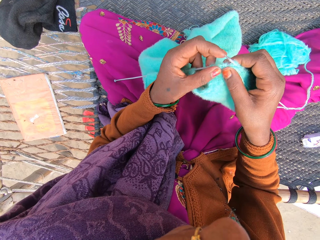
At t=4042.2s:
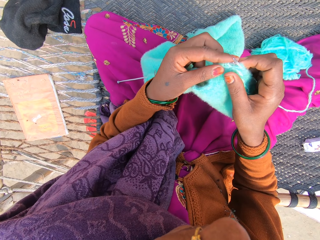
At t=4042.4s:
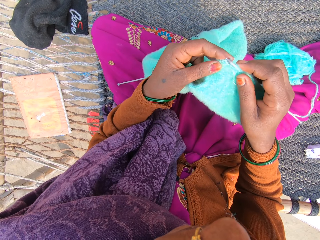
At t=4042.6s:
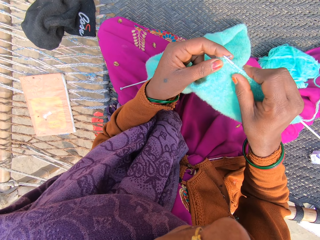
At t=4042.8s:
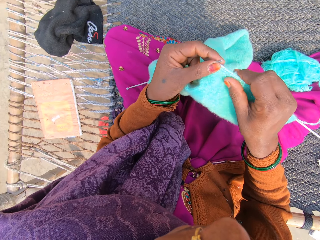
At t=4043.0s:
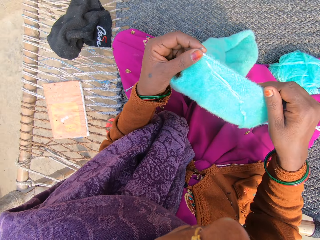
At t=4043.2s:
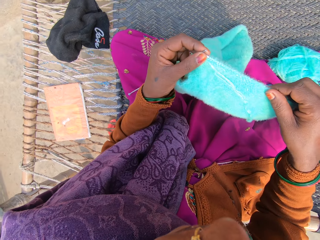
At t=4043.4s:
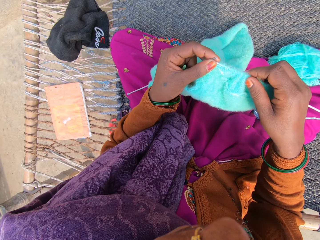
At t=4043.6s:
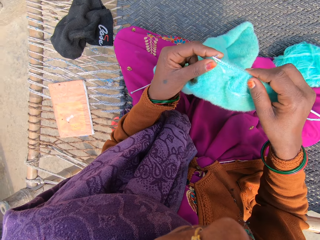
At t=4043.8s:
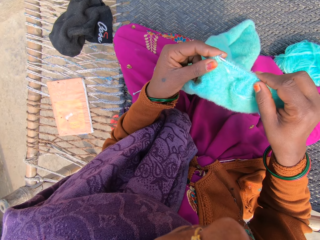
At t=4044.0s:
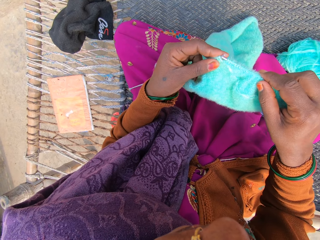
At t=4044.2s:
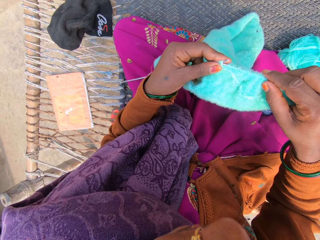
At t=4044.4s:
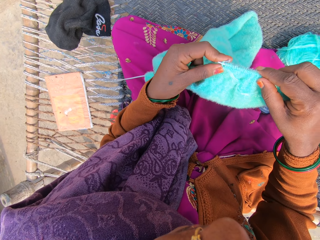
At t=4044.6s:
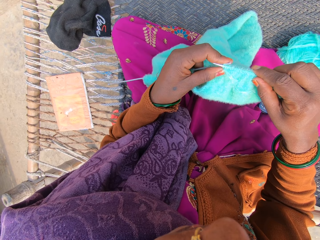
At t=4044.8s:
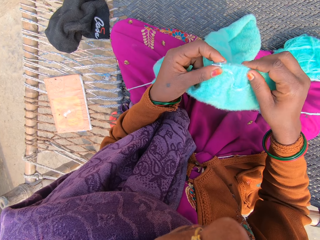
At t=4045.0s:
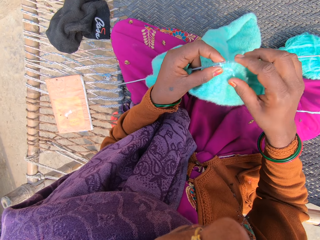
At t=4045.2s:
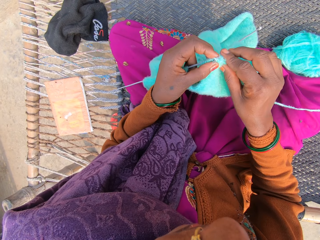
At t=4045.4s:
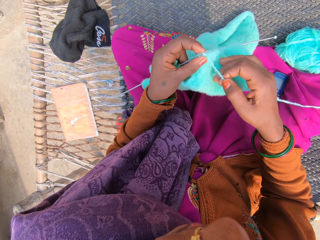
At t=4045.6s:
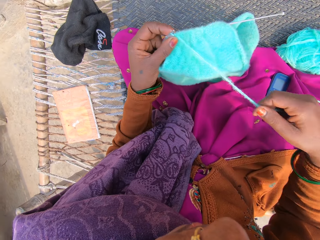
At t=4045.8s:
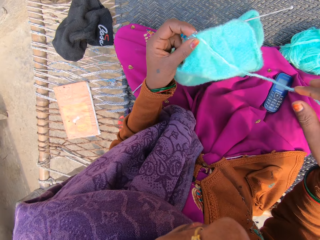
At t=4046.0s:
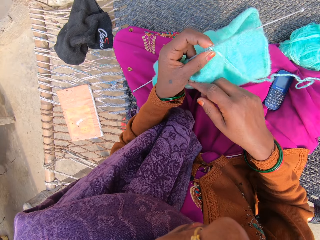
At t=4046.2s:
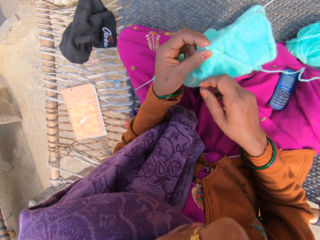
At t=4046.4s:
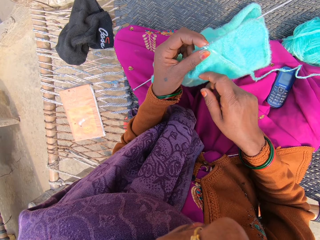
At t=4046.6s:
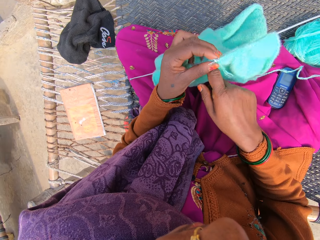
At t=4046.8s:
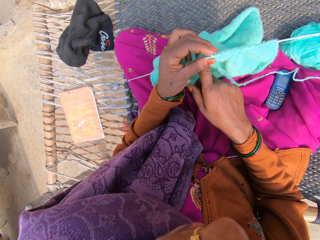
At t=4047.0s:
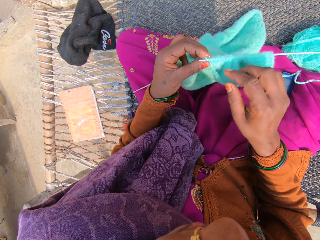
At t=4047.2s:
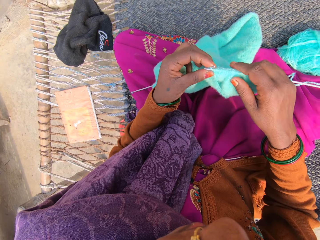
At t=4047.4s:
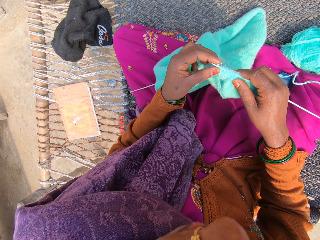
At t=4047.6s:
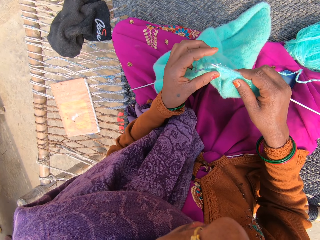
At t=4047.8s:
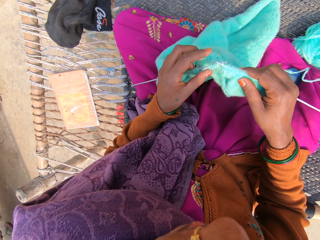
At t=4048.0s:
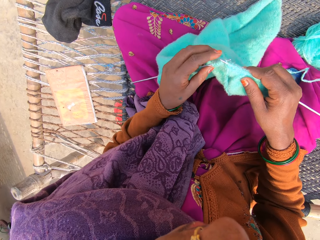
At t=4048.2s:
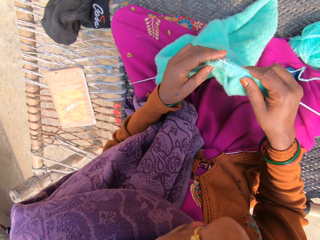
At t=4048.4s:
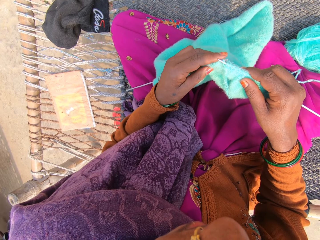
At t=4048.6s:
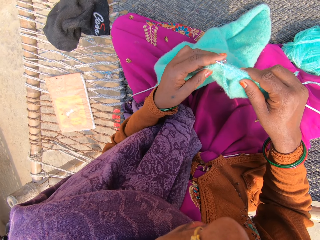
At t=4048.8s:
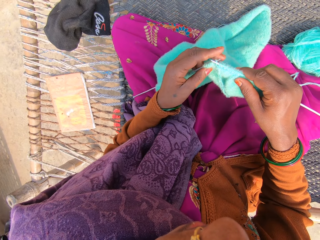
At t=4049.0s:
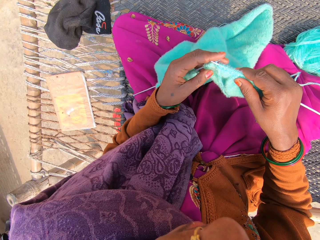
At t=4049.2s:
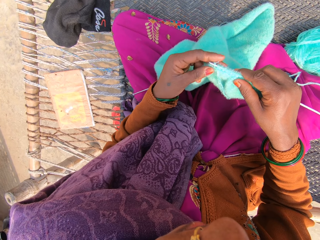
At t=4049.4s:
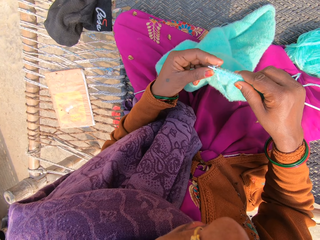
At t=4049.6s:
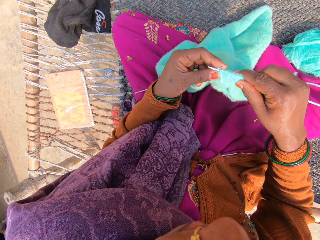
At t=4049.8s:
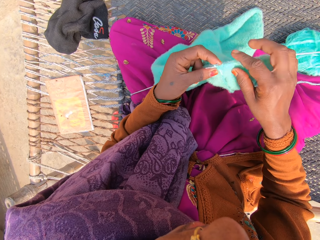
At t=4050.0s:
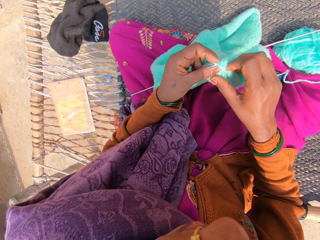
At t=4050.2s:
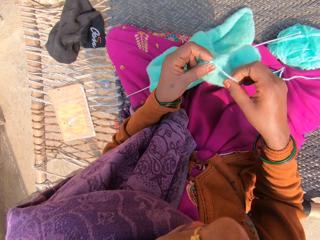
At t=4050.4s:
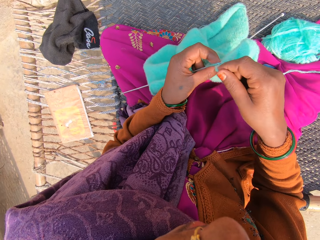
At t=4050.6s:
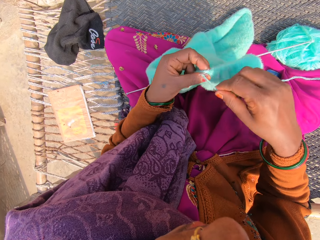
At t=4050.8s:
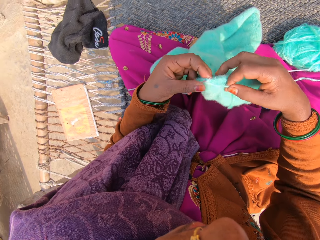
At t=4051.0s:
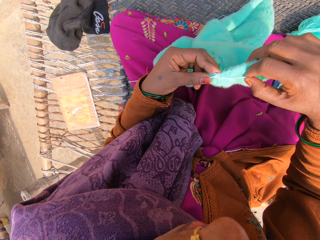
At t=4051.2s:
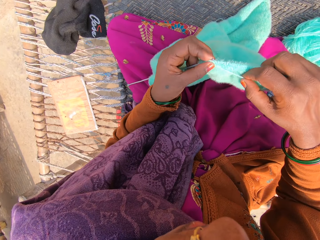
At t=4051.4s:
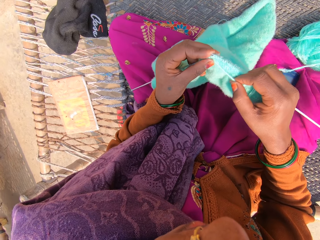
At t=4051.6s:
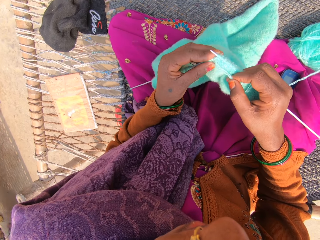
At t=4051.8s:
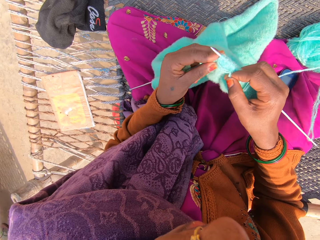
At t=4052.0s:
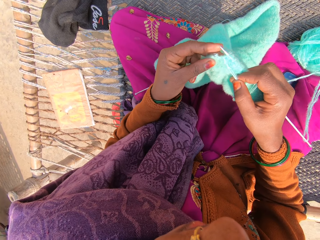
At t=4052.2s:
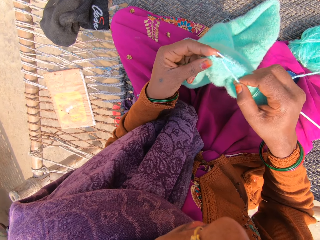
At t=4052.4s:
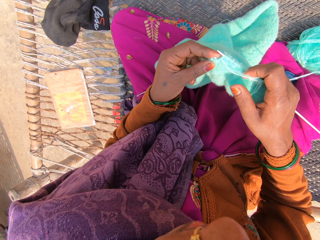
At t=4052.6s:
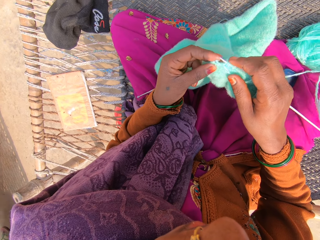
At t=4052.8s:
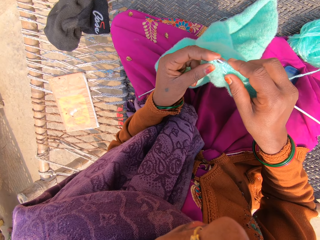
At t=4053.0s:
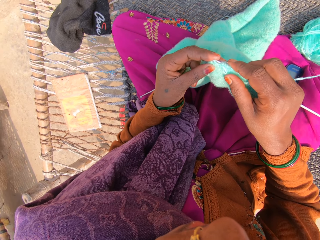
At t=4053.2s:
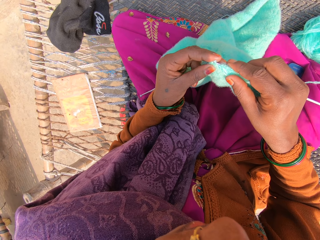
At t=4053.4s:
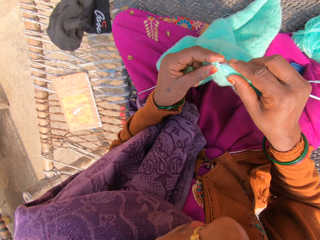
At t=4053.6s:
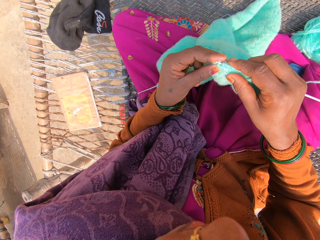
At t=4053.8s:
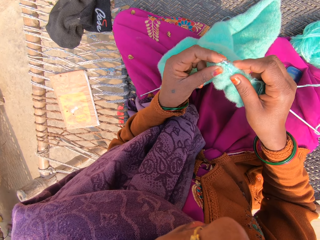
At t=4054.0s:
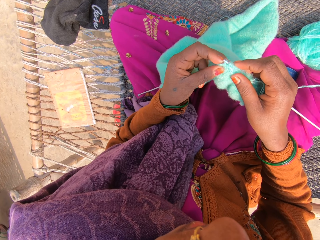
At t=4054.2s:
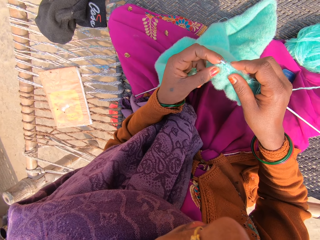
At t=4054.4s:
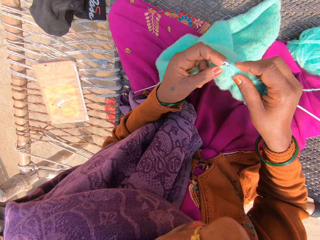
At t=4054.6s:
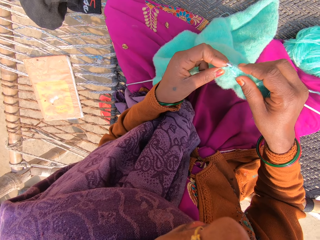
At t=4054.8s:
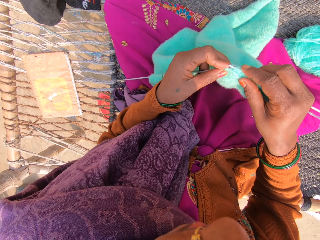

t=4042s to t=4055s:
The camera wearer knits the garment. They adjust the thread. They adjust the thread again. They knit the garment.

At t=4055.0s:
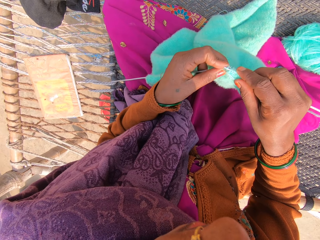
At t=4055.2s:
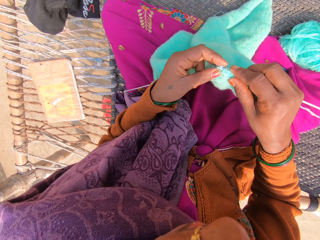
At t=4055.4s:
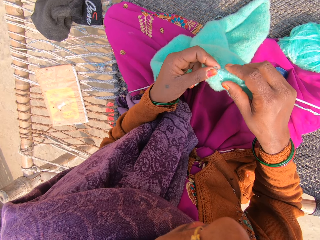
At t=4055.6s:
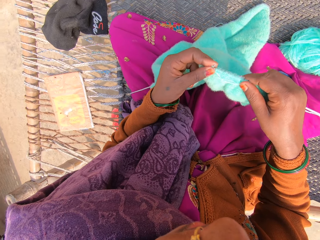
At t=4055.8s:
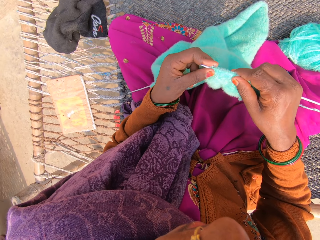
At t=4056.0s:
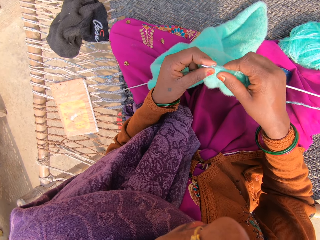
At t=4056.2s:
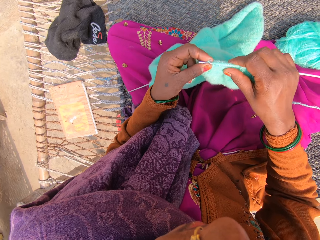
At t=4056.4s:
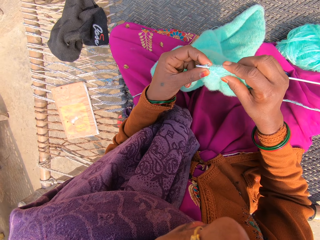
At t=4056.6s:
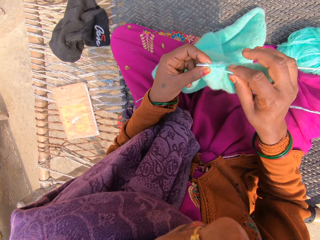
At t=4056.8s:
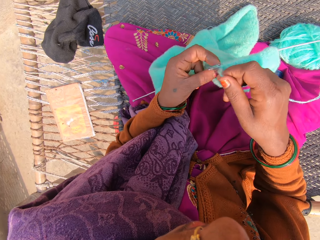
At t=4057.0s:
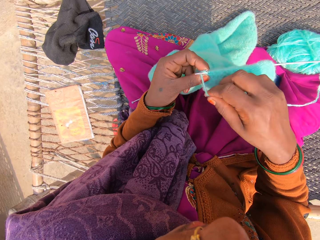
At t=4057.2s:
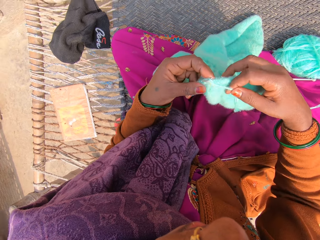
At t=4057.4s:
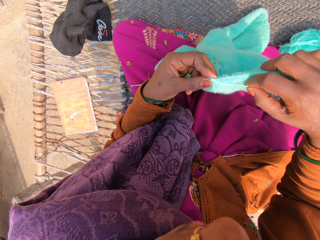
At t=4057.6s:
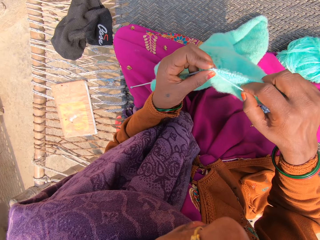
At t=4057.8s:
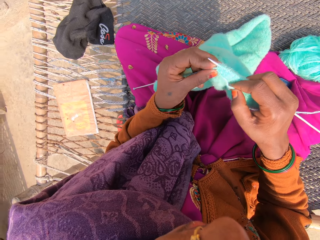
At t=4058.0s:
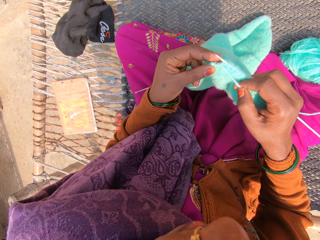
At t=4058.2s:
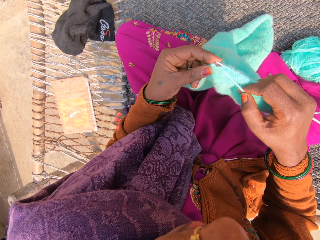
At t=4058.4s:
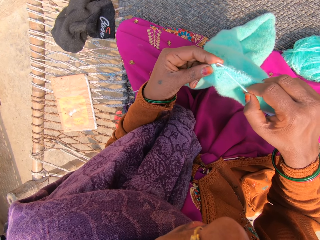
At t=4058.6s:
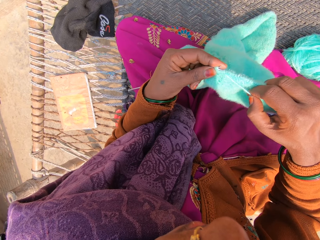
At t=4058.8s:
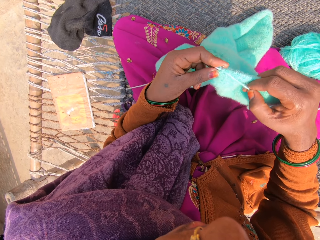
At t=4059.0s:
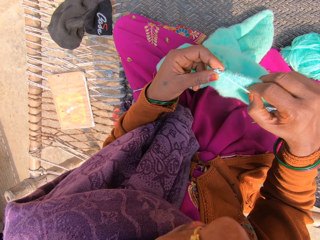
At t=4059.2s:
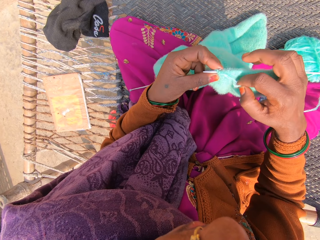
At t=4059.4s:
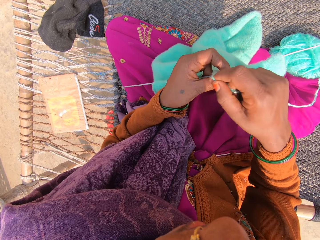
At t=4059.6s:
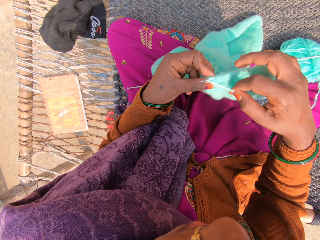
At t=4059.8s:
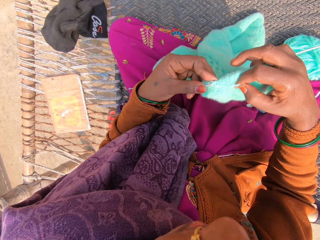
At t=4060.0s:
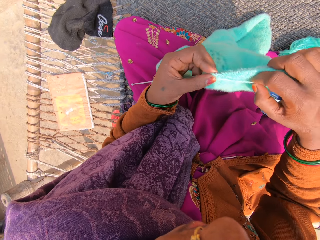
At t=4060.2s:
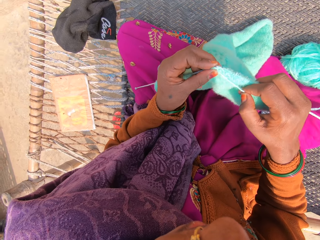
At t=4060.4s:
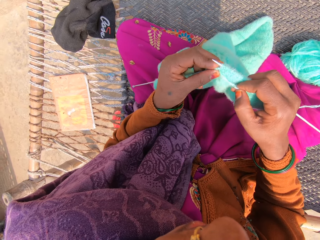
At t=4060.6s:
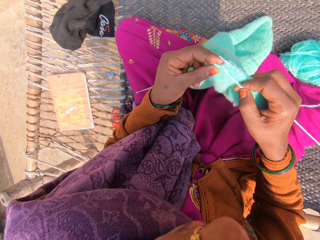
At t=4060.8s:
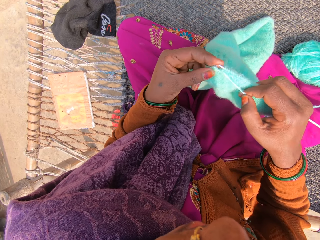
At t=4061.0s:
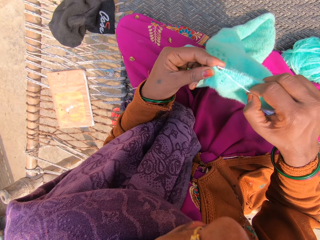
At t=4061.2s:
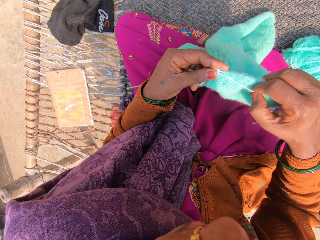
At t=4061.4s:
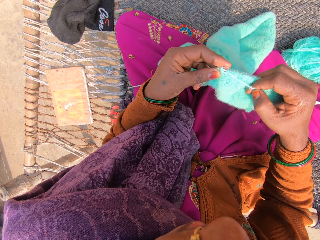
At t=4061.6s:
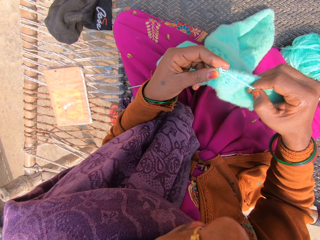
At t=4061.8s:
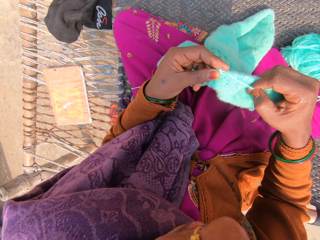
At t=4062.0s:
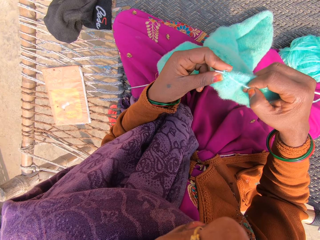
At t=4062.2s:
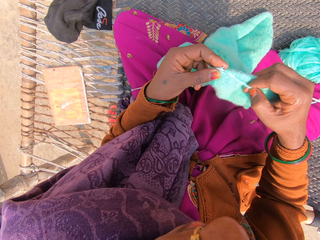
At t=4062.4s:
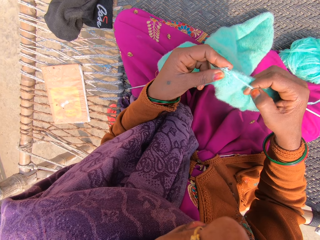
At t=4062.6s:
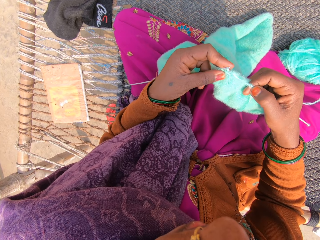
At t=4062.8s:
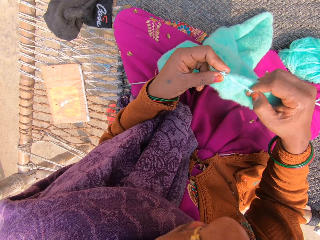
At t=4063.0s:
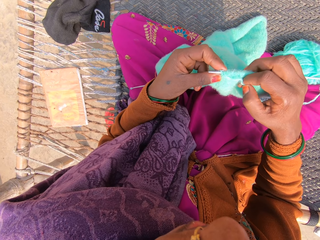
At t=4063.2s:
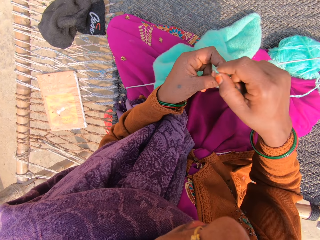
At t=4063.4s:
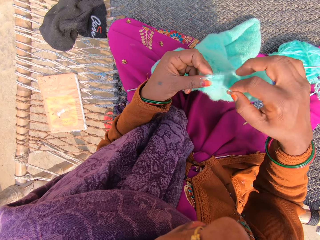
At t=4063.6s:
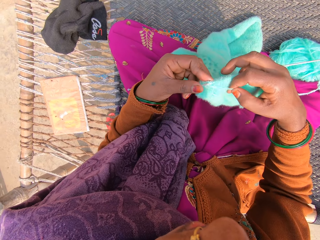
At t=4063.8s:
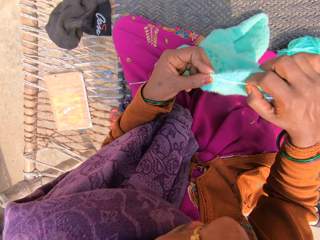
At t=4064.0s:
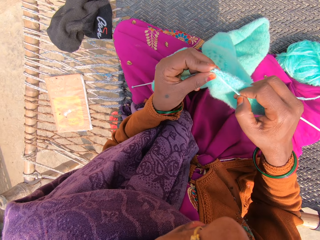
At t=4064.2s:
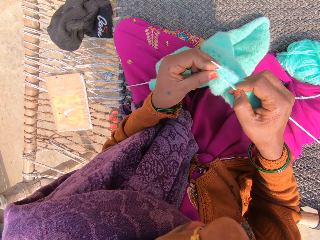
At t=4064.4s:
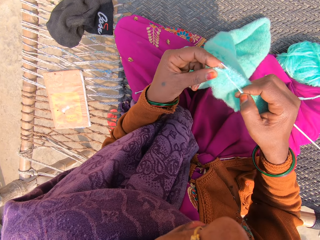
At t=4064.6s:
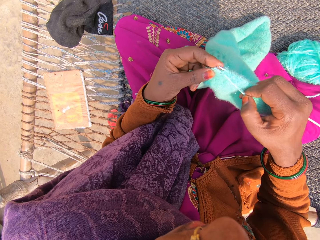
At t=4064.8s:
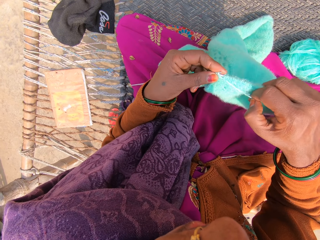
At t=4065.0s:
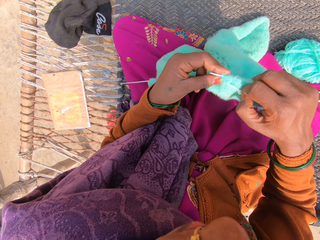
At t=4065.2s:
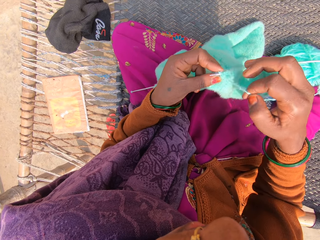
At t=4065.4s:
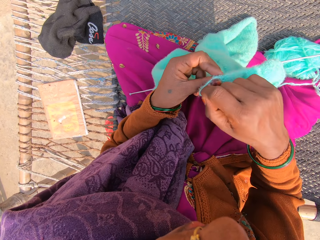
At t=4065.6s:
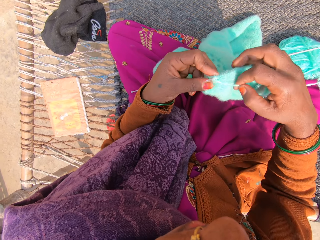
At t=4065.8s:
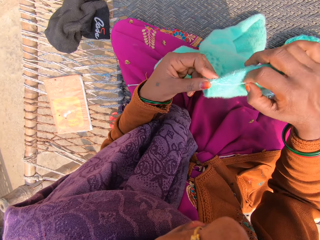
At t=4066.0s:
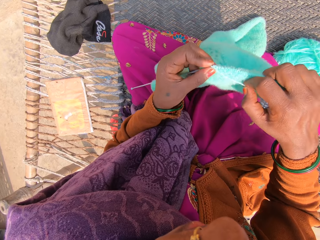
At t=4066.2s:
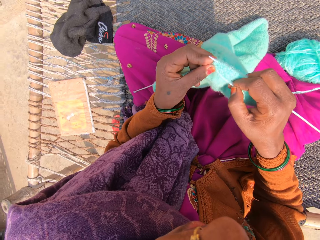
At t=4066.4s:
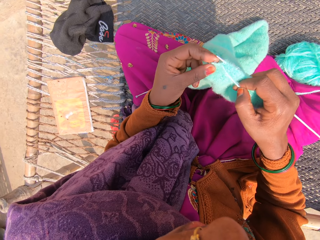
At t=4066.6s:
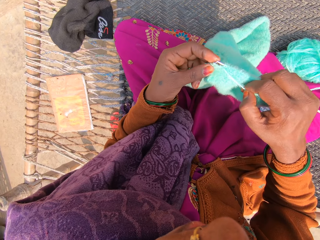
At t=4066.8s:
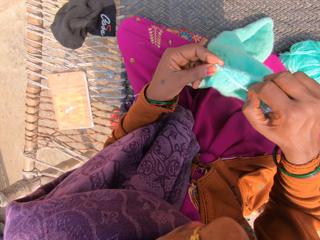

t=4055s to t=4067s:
The camera wearer adjusts the thread. They knit the garment. They adjust the thread. They knit the garment. They adjust the thread. They knit the garment. They adjust the thread. They knit the garment.
